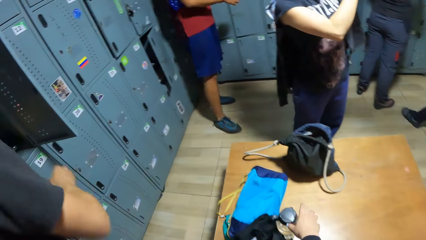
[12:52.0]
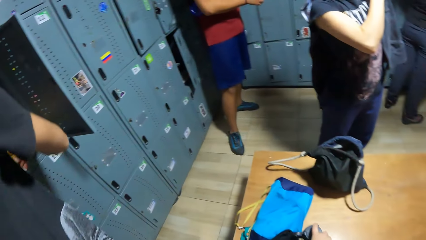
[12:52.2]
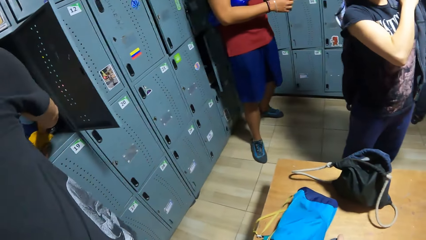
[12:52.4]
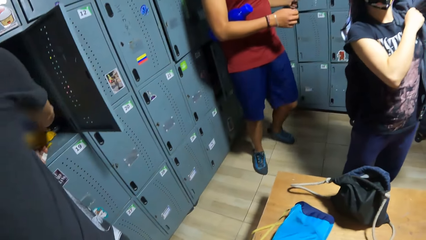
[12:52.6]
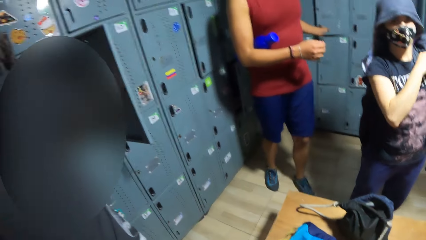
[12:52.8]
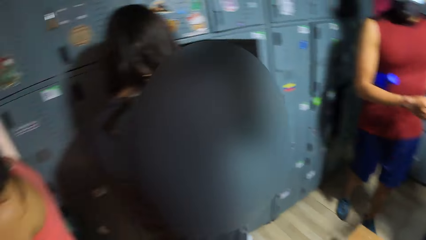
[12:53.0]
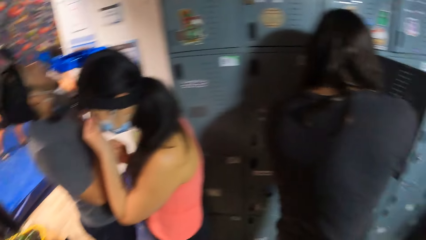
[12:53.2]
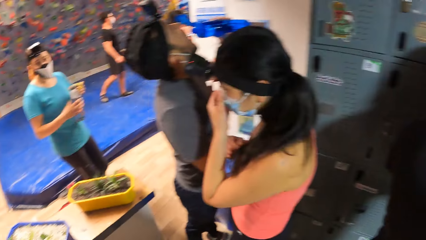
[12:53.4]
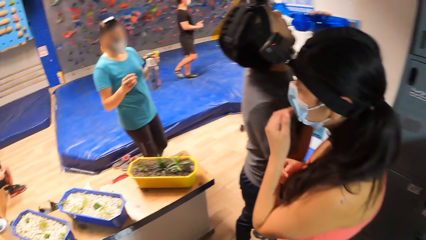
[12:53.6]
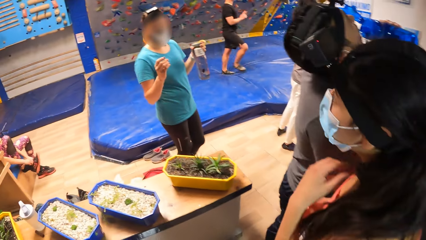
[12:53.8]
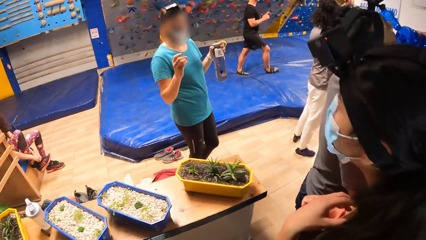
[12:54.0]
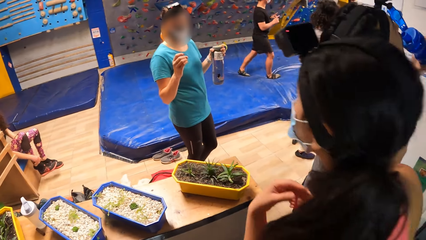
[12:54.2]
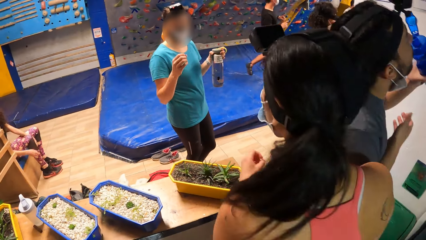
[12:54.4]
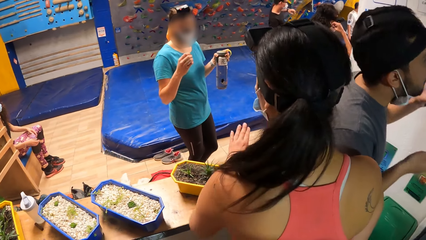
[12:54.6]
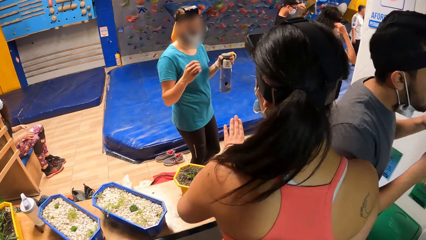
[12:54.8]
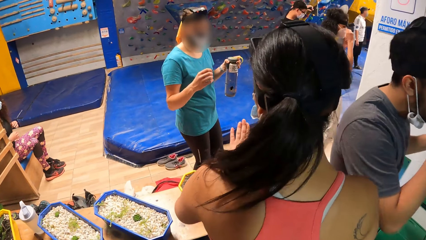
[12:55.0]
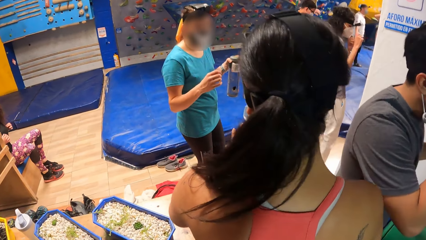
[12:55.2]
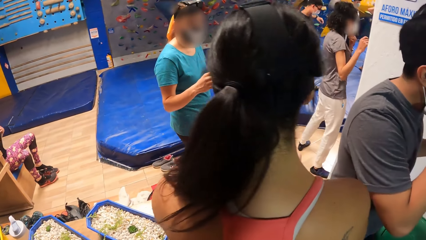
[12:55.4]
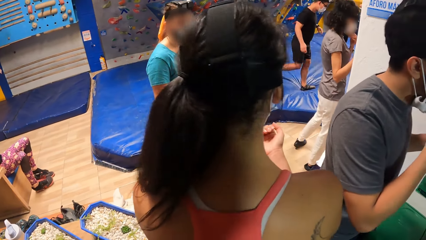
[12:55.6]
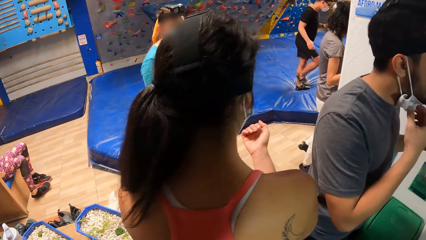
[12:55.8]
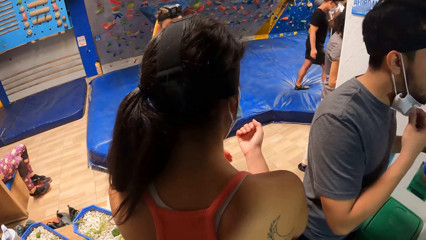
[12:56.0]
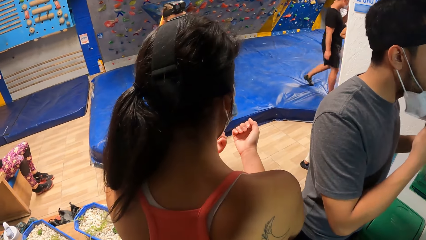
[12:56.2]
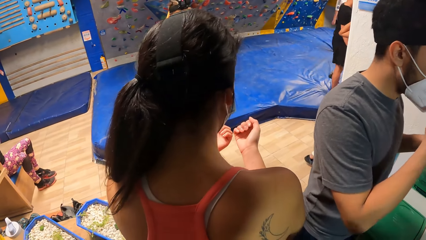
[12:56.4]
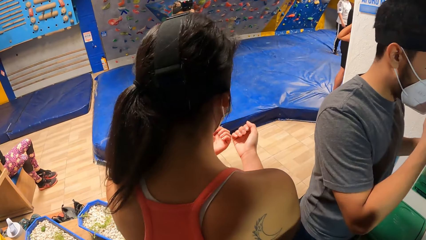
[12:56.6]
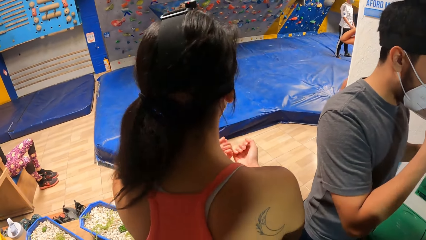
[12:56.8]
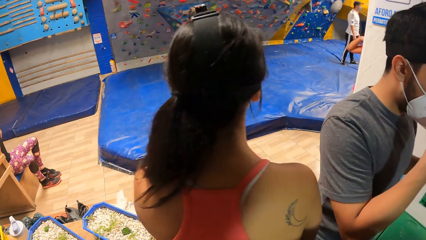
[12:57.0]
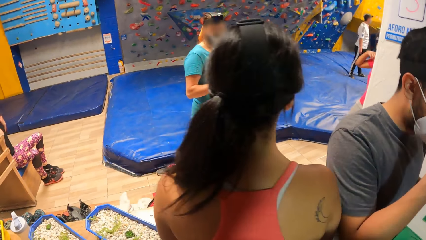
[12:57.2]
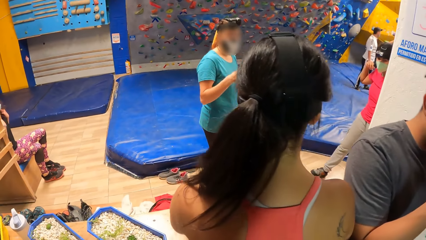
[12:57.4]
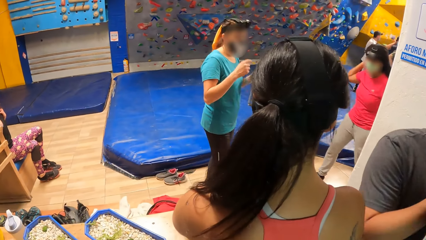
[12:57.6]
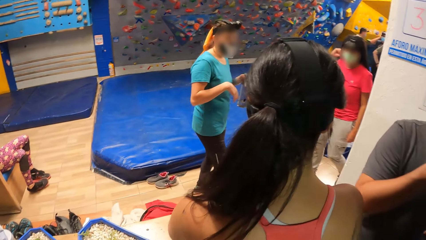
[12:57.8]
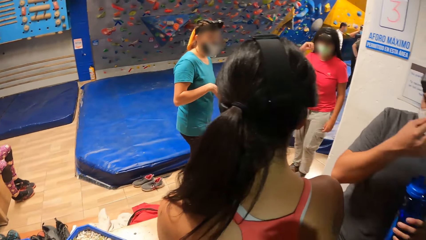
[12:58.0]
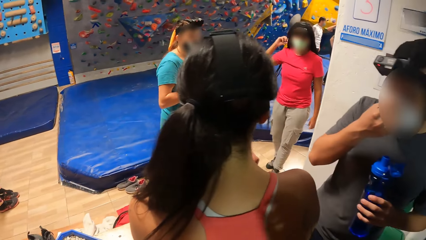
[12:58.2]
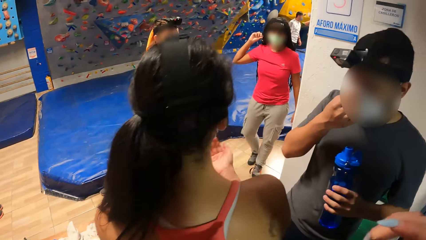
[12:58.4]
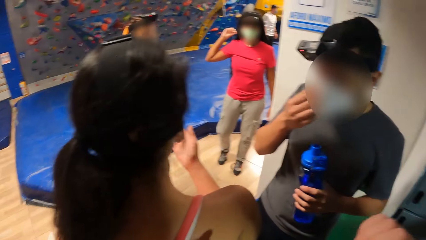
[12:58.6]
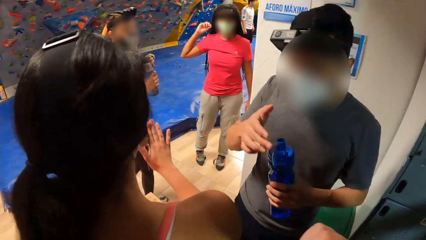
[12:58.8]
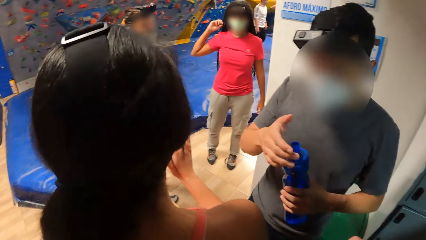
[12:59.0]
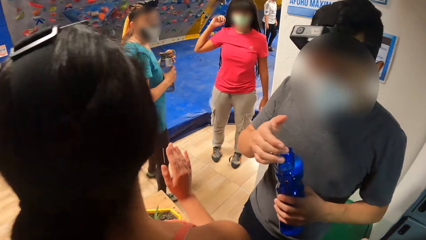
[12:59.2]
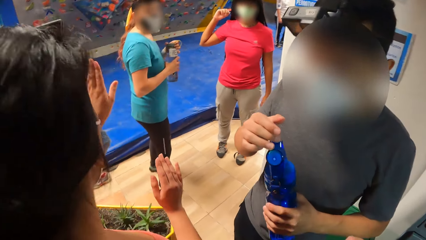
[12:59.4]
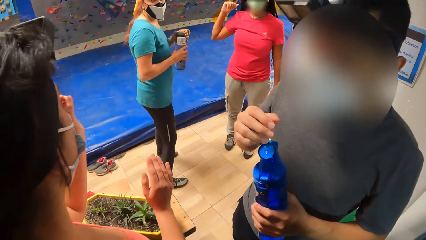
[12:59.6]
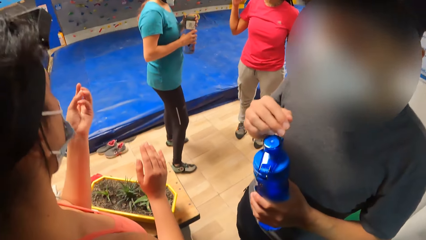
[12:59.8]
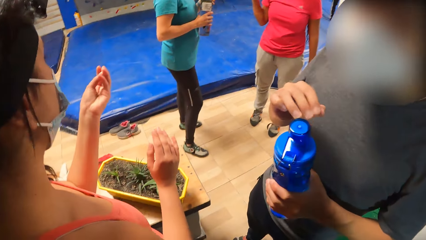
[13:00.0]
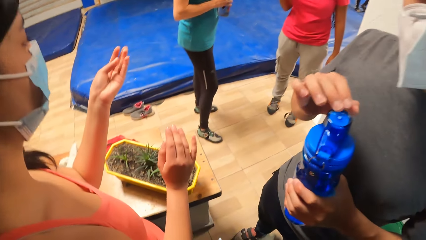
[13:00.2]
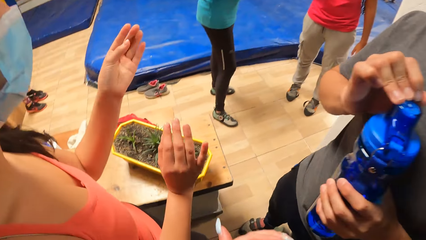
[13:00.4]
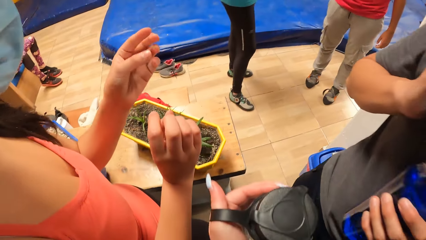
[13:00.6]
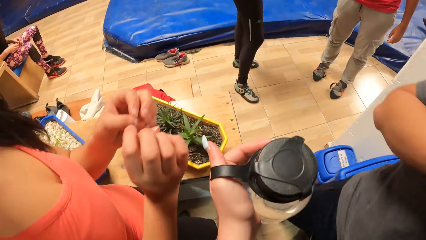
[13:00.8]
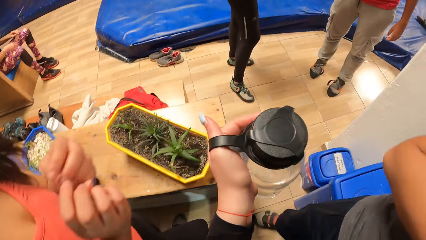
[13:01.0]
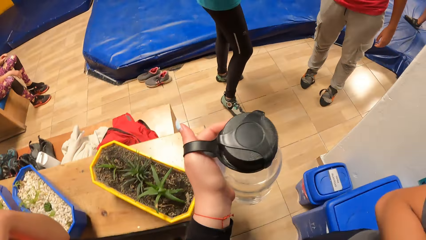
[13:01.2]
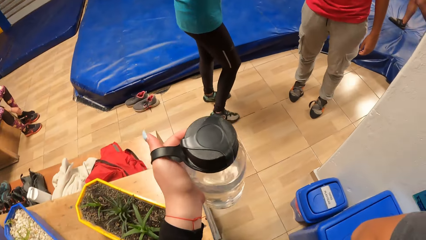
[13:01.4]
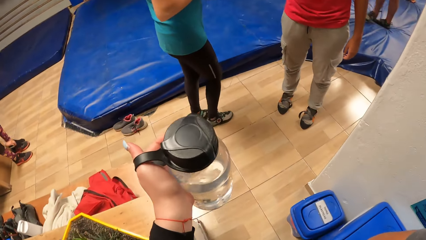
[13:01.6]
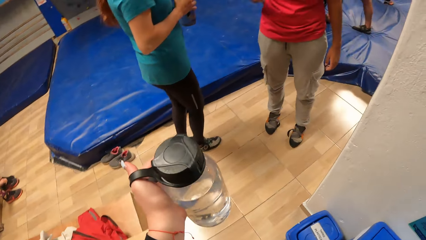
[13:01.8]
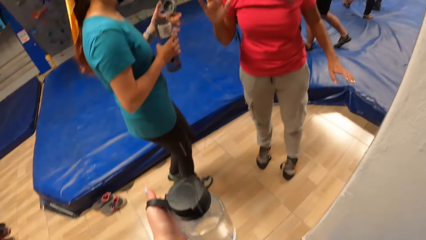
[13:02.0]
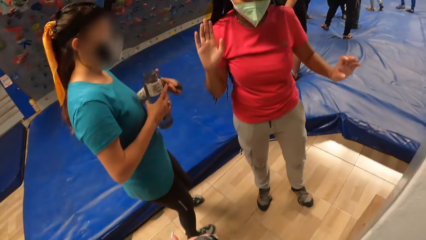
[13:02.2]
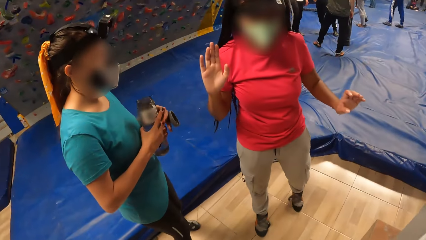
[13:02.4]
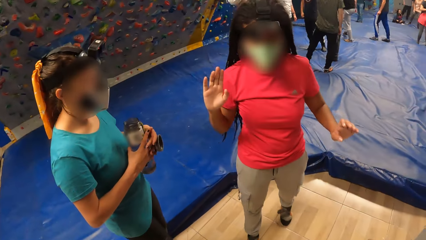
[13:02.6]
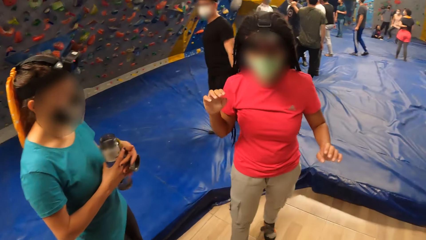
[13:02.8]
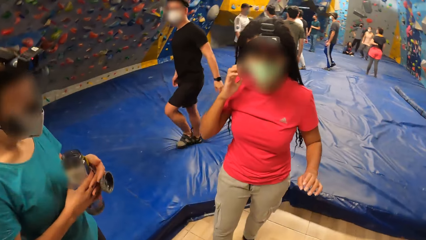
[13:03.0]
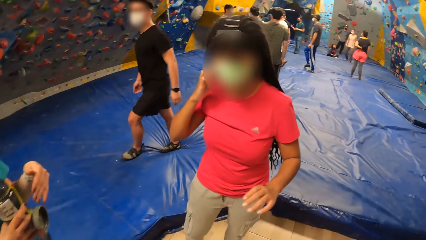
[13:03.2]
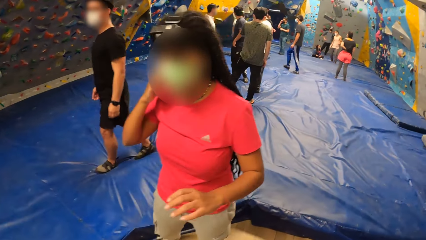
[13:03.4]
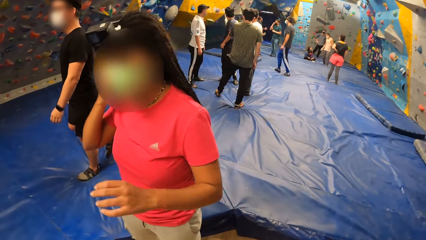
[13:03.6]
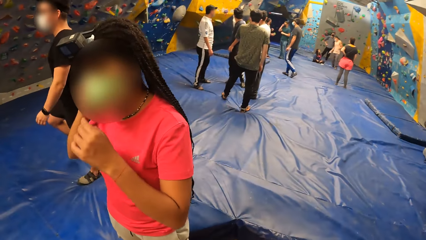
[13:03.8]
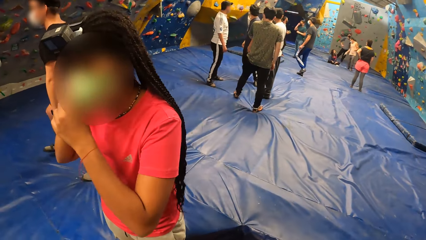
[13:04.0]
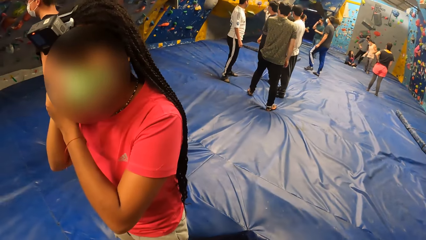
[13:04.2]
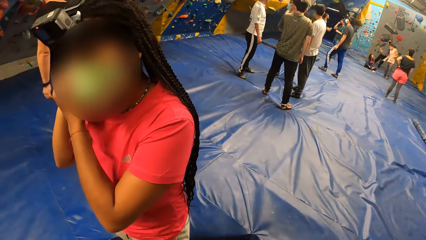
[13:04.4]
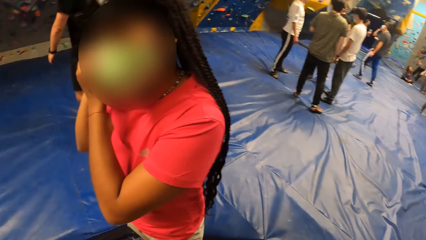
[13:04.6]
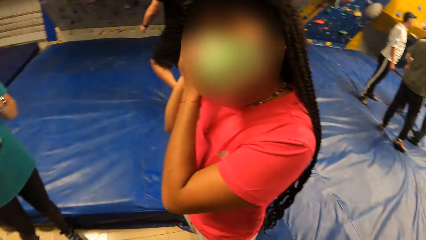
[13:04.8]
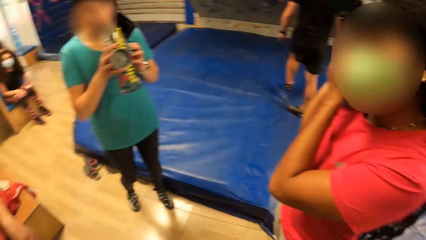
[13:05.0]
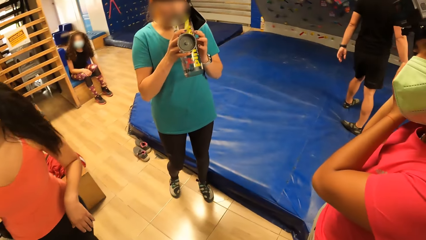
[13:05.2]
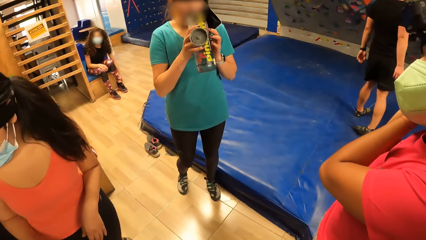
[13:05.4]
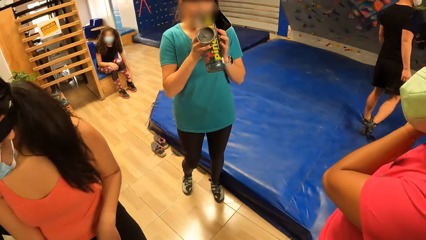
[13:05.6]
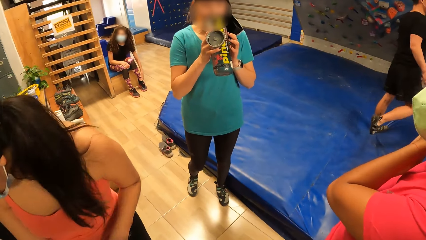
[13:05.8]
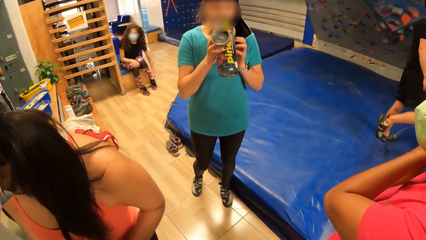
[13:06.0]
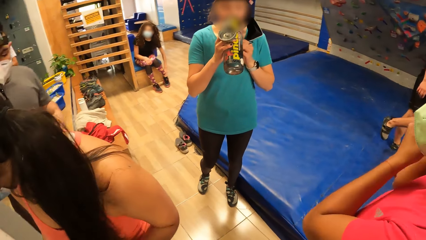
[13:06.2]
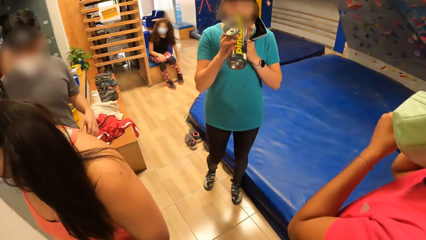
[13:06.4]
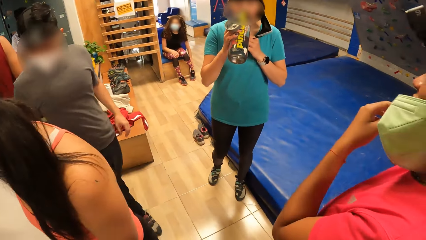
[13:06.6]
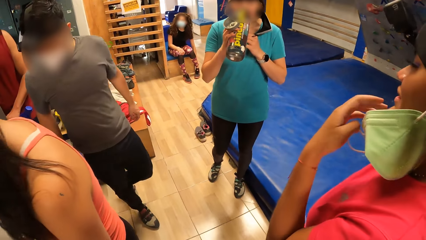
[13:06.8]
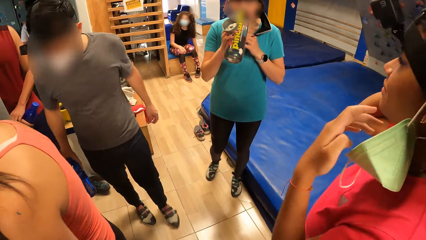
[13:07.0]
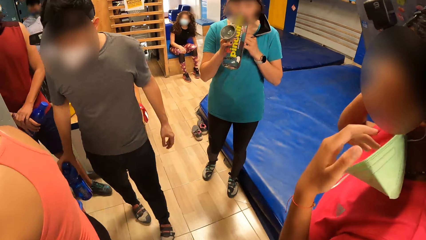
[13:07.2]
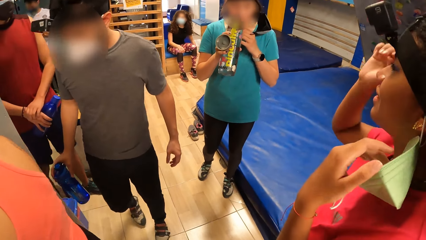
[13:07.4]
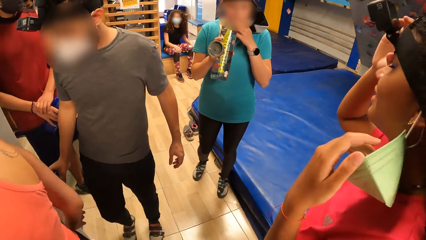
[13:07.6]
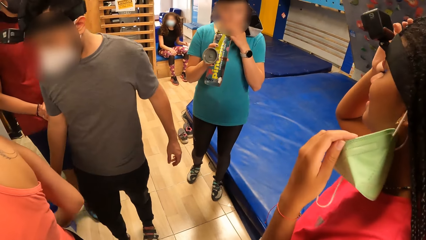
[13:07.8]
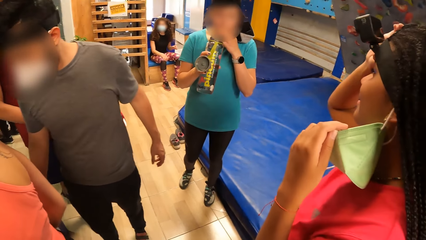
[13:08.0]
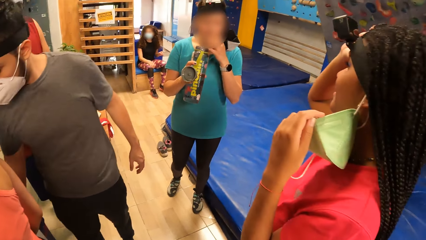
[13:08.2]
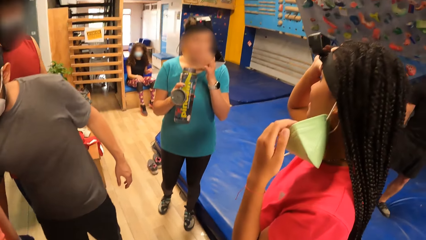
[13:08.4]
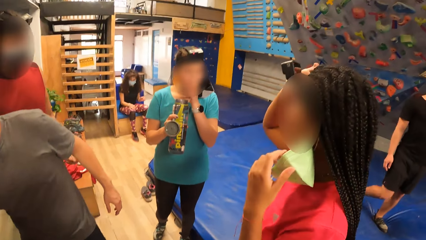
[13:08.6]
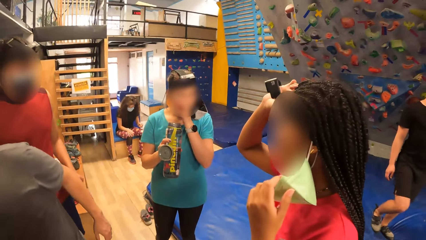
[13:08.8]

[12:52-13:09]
The camera wearer picks up a water bottle from a wooden pad on the floor with her right hand. A man picks up the cloth from the locker. The camera wearer interacts with the friends. Another man wears a facemask and closes the water bottle. The camera wearer walks in the room. A lady touches the camera. Another lady drinks water from the bottle.
